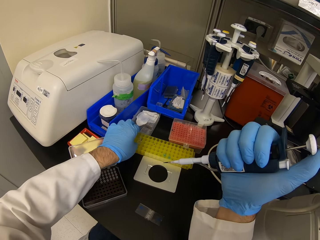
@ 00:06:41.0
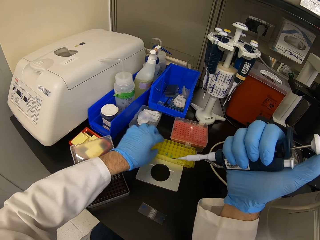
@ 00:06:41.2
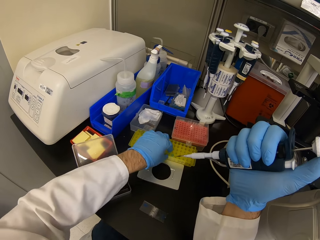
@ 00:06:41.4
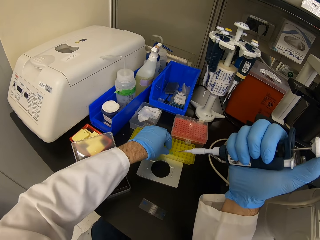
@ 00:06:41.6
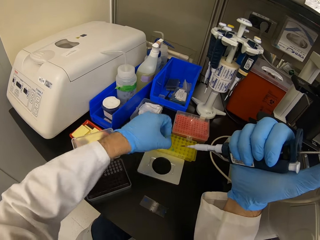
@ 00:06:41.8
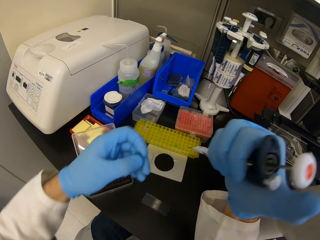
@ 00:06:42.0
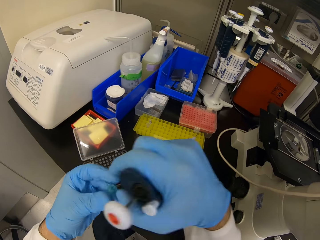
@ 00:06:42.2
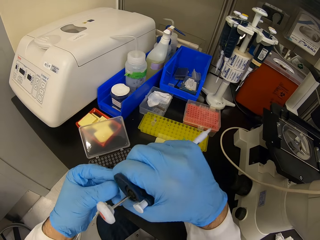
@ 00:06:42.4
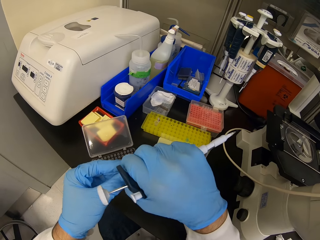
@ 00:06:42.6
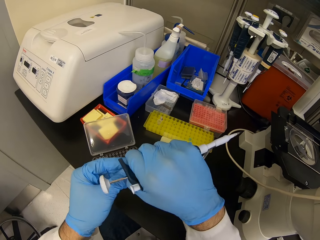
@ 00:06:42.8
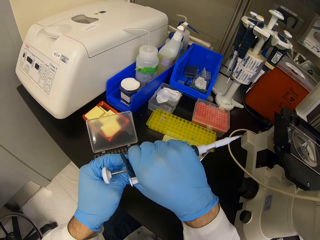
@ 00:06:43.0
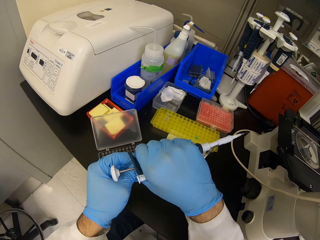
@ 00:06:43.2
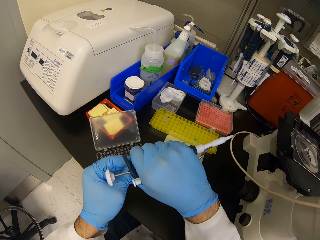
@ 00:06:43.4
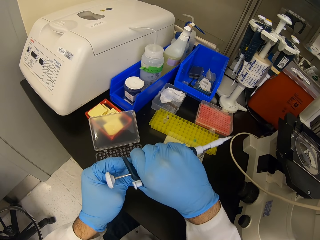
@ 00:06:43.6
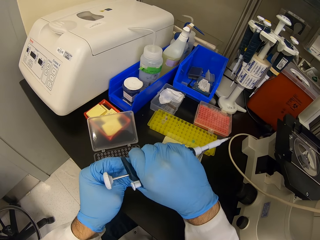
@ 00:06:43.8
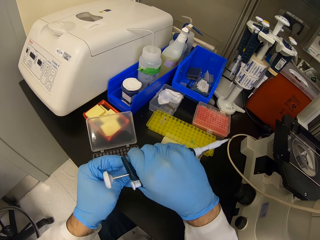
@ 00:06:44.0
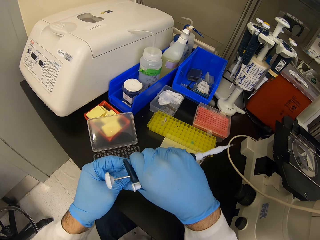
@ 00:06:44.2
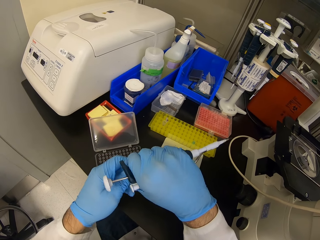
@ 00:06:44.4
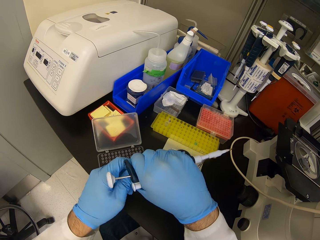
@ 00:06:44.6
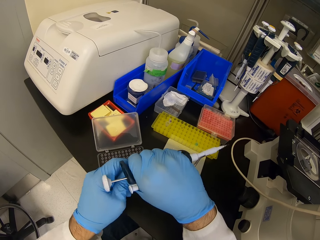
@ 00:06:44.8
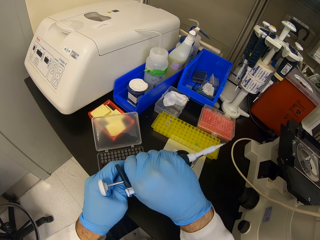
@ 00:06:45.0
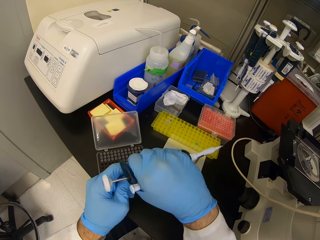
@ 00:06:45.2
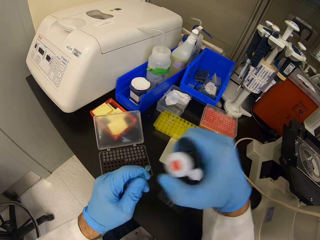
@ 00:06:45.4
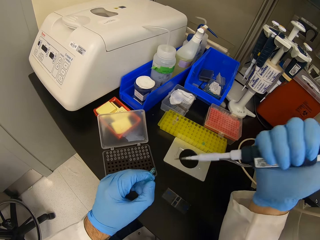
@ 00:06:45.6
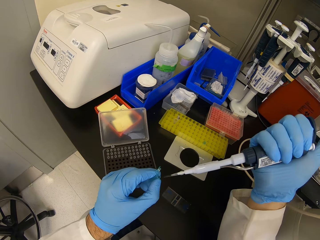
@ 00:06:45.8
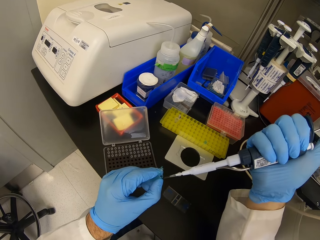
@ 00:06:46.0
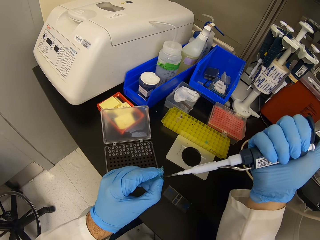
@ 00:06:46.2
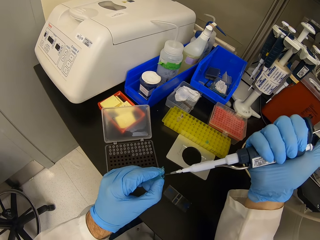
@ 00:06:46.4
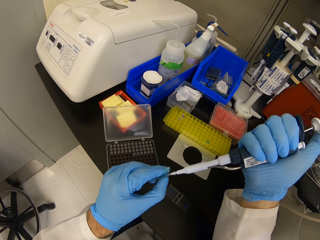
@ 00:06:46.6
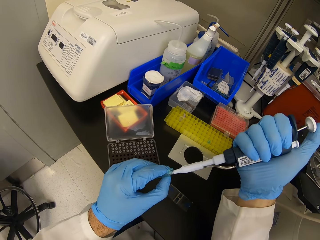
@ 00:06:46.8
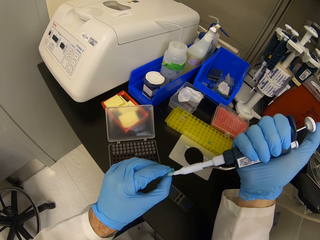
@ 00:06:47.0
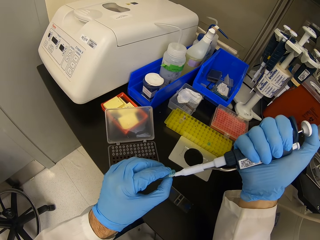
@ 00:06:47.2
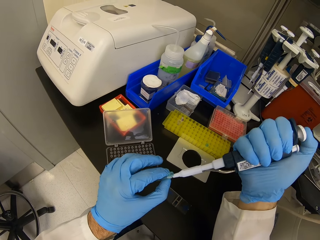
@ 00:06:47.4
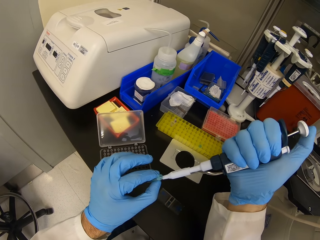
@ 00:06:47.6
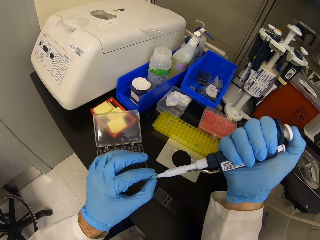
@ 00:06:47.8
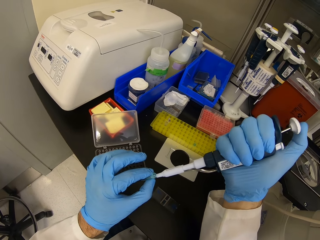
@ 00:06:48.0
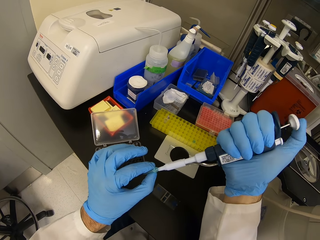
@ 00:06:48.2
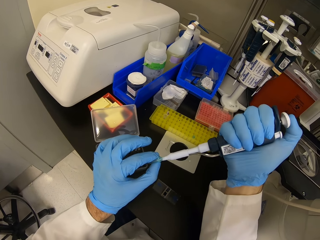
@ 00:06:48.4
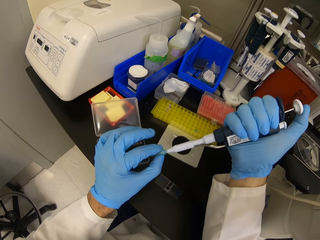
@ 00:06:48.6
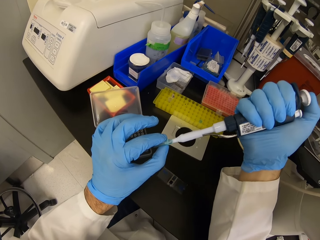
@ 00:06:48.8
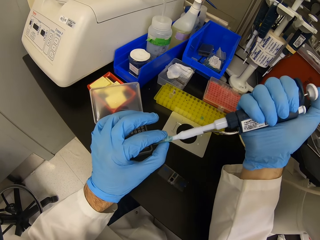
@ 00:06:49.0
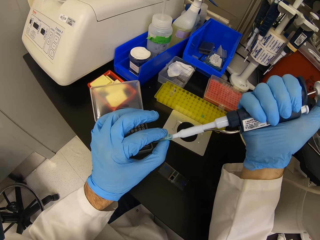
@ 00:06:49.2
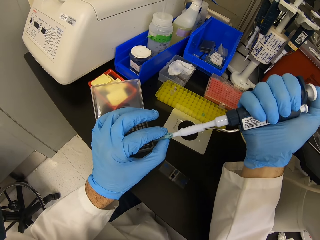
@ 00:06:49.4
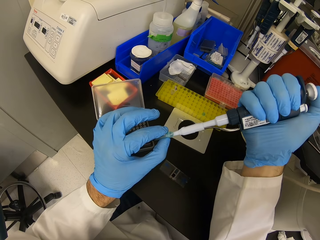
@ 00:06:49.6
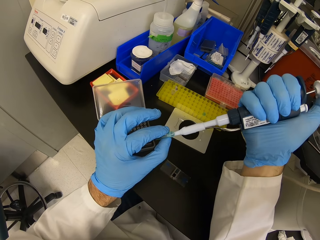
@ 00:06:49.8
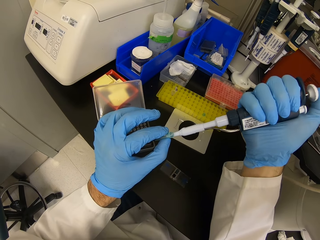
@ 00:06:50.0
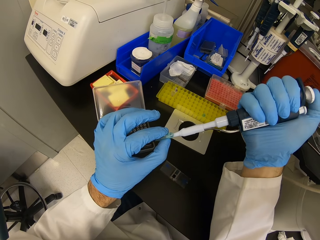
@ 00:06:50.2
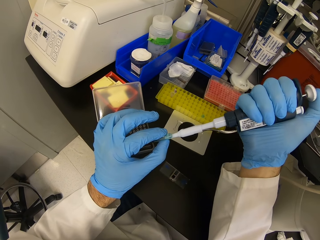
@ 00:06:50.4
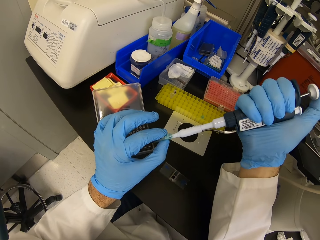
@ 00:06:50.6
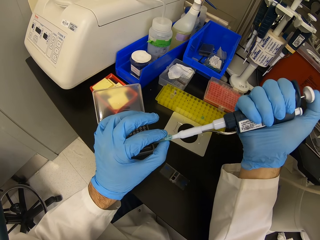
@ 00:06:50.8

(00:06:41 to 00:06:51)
The camera wearer picks up the tube. They hold the tube with both hands. They open the tube. They move their right hand. They suck liquid in the tube. They move something in something. They press something with their right thumb.

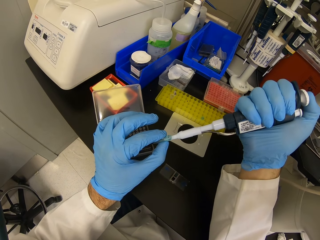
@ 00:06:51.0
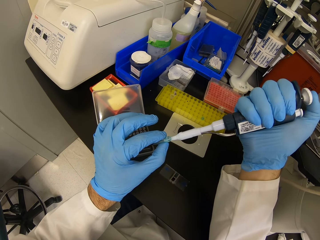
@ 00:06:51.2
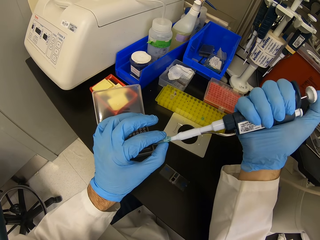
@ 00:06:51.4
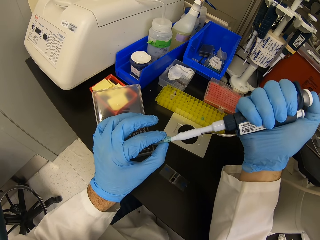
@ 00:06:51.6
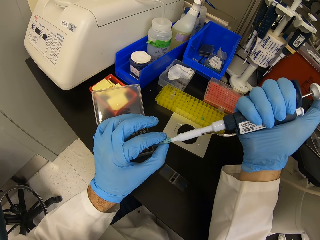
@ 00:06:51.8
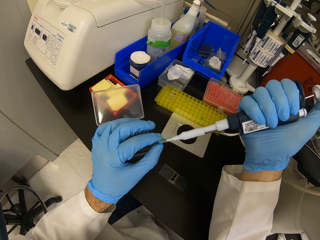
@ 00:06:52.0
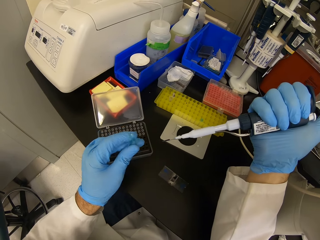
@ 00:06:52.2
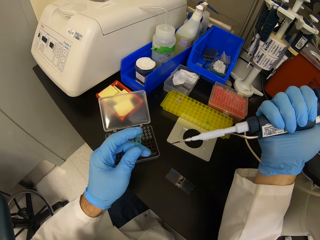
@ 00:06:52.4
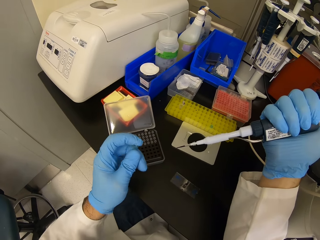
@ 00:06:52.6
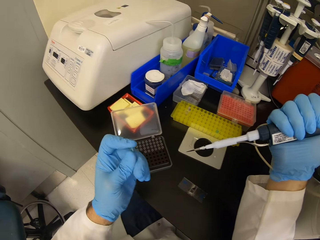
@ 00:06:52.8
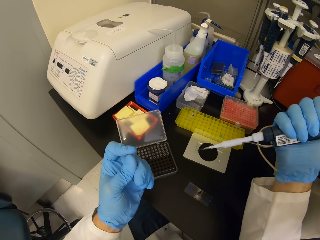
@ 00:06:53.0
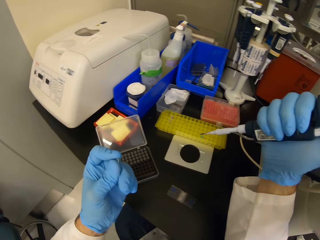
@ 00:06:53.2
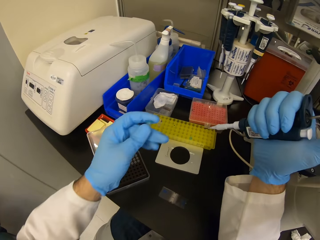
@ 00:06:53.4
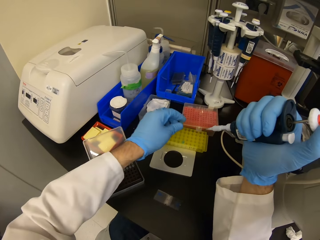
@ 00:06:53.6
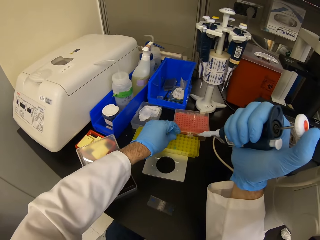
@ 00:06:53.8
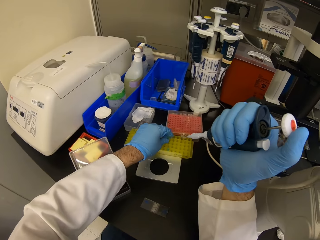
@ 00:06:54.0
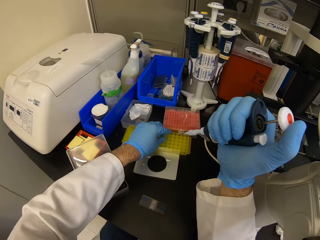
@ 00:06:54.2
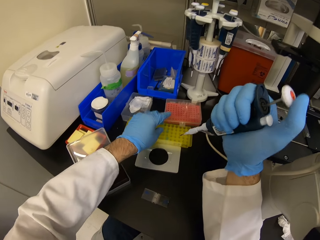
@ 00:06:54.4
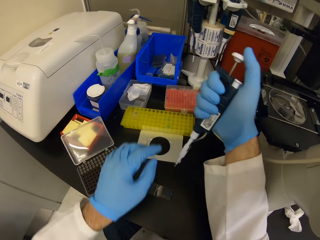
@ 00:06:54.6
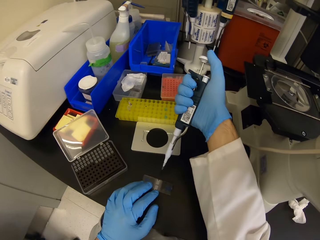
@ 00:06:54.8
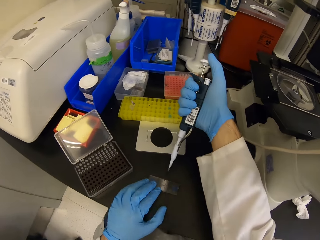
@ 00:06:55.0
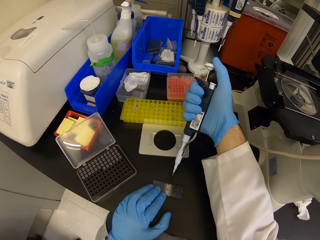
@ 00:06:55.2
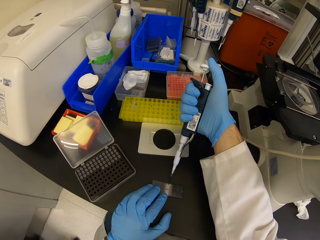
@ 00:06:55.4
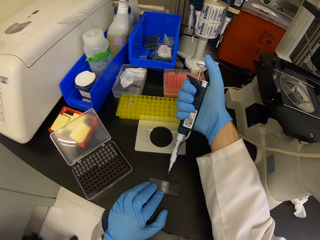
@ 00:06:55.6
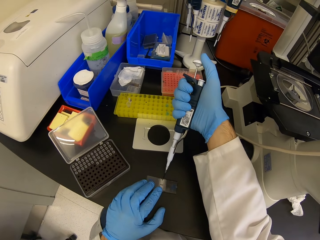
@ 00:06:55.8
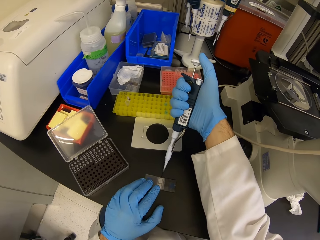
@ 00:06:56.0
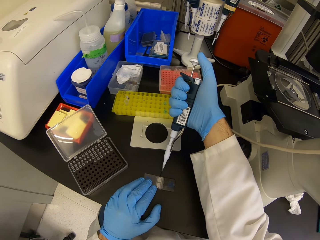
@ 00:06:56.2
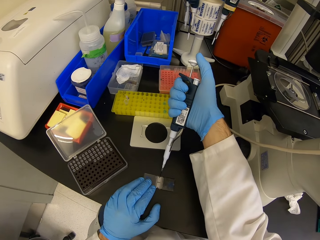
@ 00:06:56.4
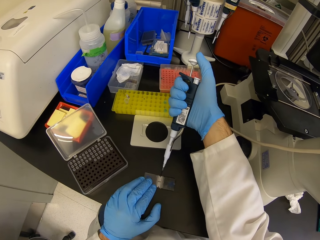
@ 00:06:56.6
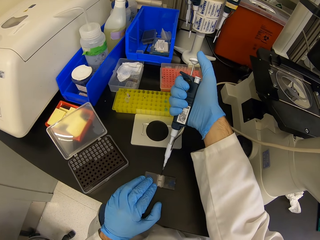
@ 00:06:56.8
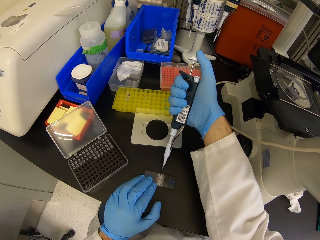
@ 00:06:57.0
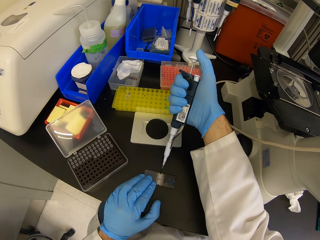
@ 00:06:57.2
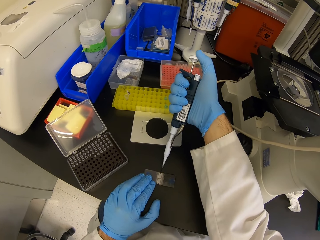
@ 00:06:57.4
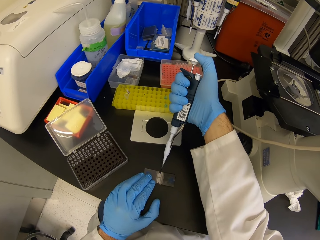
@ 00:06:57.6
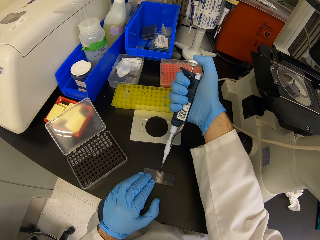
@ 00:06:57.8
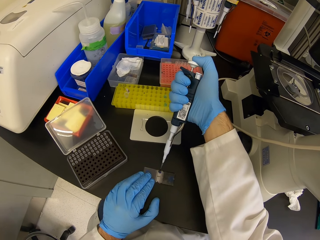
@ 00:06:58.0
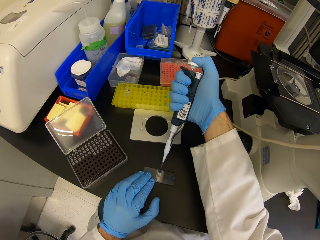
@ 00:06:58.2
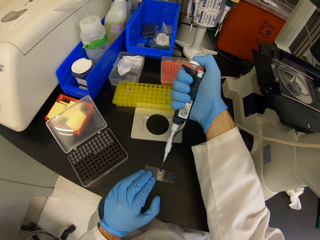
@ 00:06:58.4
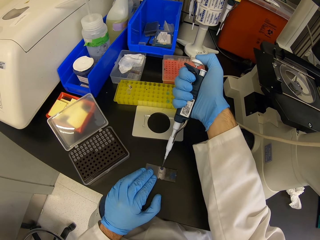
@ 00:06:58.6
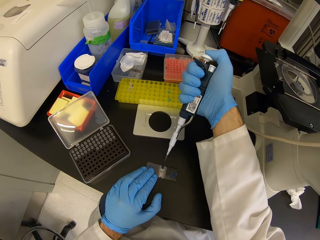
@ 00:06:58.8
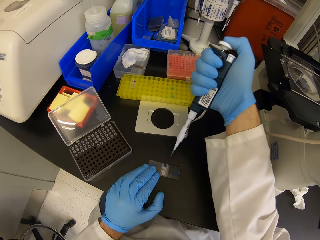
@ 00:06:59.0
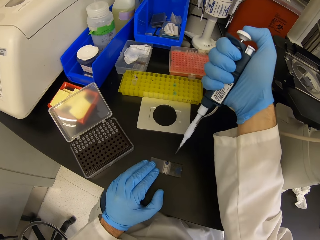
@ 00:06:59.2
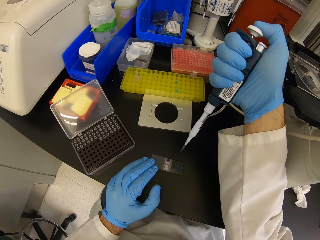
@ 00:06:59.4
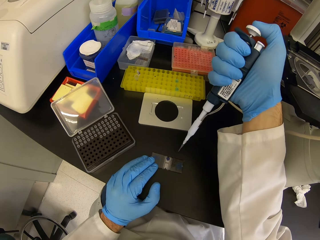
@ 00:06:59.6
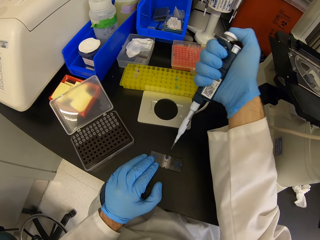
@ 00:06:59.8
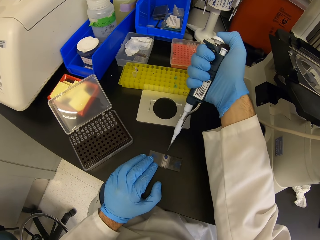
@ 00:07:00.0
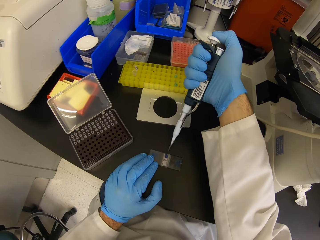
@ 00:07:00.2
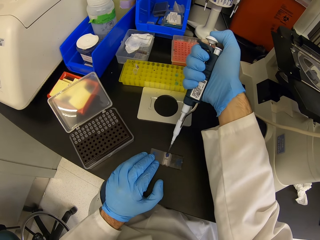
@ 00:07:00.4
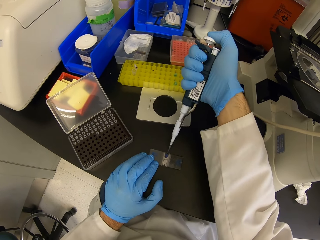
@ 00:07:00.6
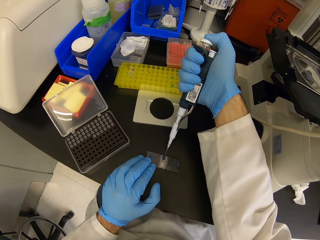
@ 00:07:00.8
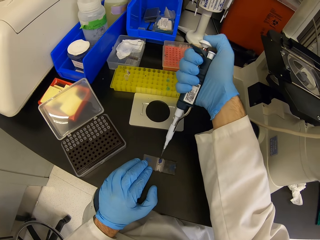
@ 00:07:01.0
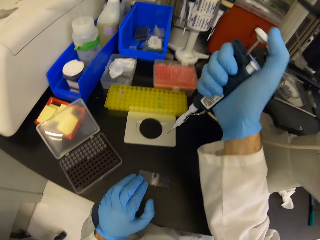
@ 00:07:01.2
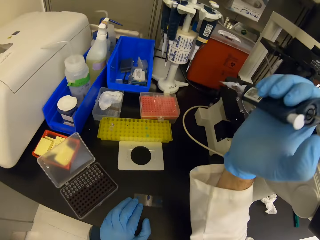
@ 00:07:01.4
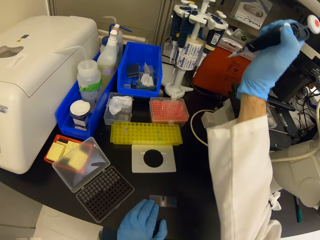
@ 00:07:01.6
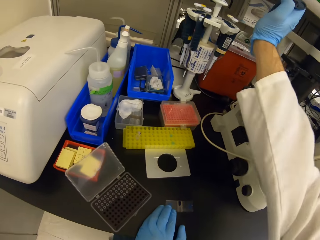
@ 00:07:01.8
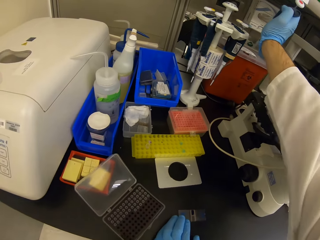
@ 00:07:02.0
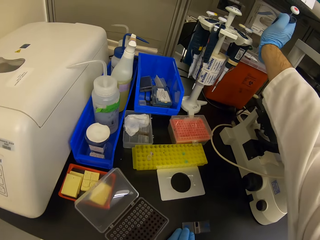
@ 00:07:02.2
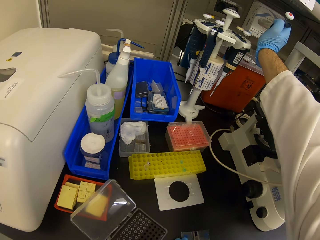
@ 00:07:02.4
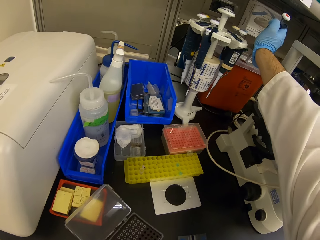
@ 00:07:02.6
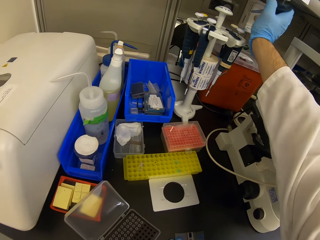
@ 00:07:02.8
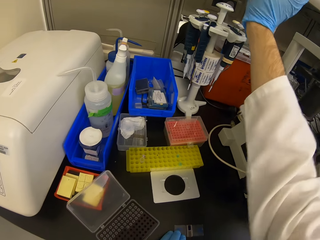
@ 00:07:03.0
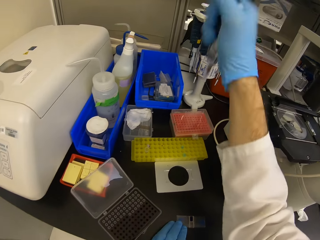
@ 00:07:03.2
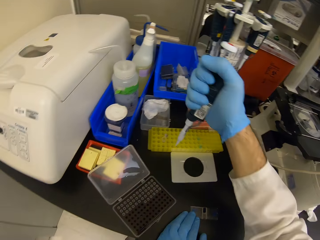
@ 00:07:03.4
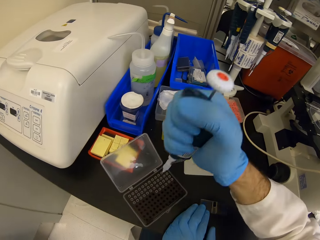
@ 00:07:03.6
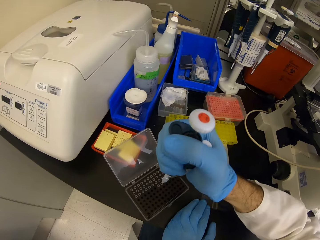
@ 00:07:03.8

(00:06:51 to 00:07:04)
The camera wearer moves something. They place a finger on something. They put the tube down. They pick up something. They put liquid on the glass. They press something with their right thumb. They raise their right hand. They put the liquid gun in a tin.
